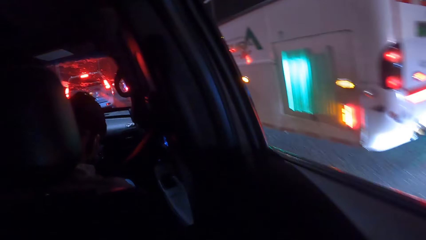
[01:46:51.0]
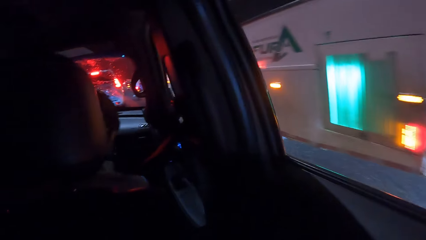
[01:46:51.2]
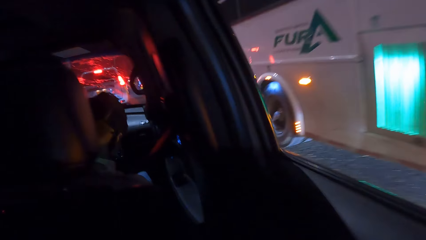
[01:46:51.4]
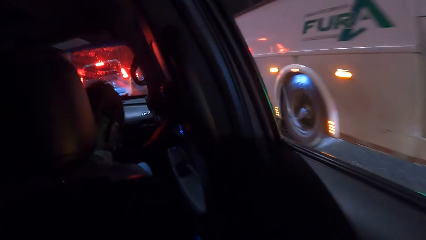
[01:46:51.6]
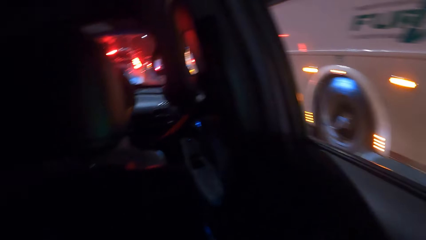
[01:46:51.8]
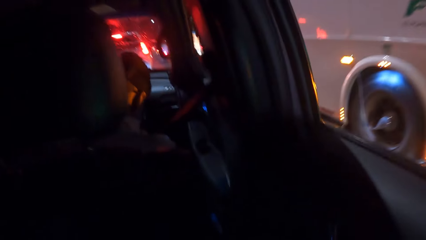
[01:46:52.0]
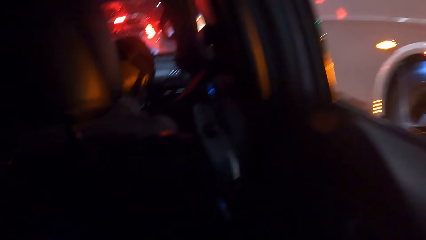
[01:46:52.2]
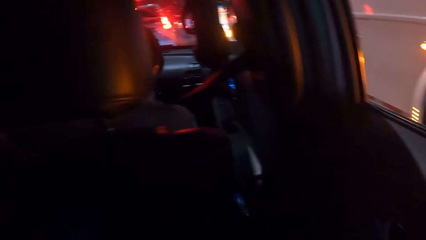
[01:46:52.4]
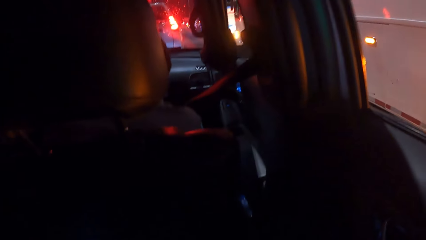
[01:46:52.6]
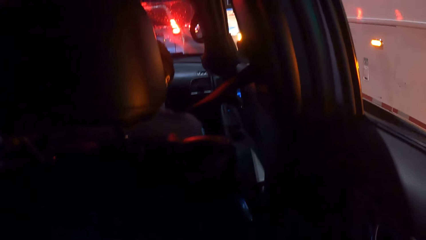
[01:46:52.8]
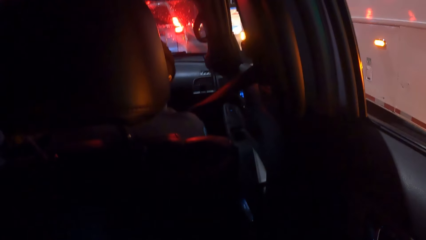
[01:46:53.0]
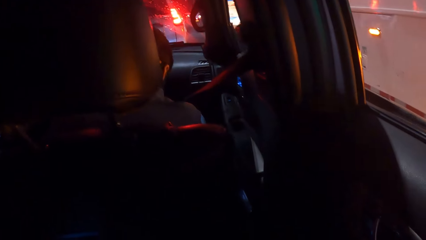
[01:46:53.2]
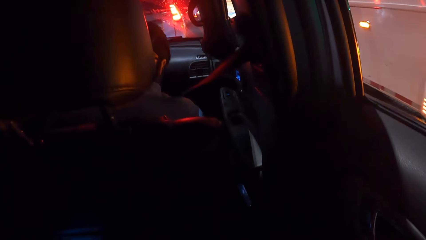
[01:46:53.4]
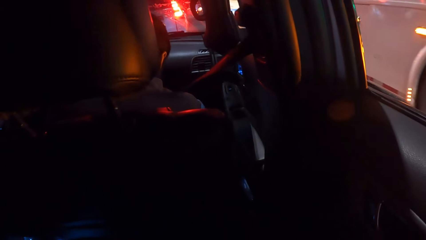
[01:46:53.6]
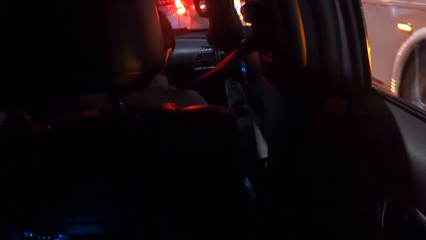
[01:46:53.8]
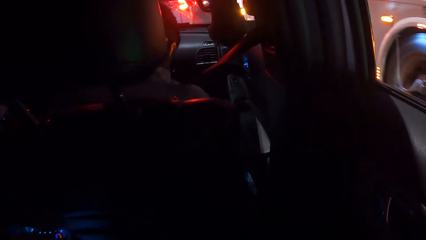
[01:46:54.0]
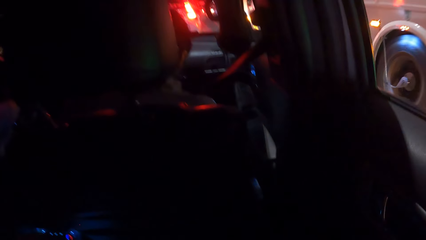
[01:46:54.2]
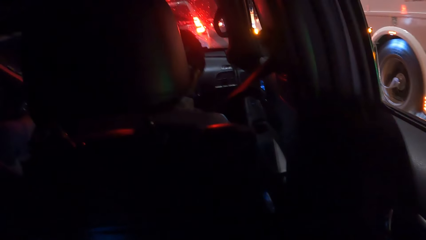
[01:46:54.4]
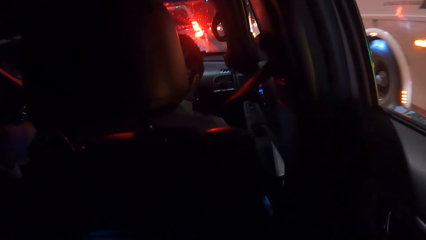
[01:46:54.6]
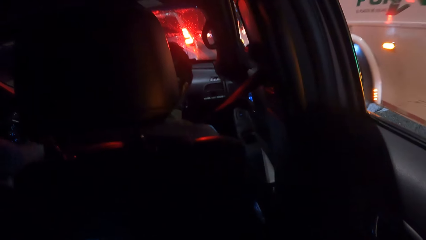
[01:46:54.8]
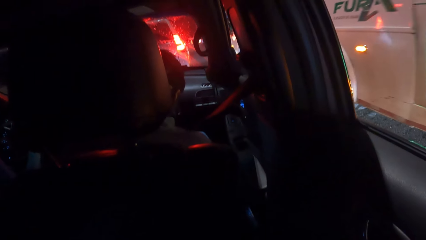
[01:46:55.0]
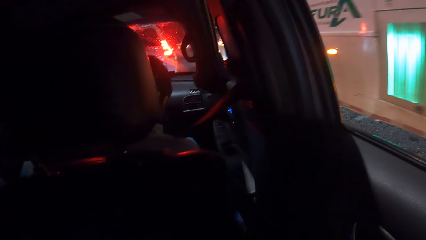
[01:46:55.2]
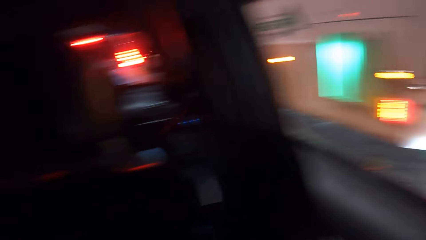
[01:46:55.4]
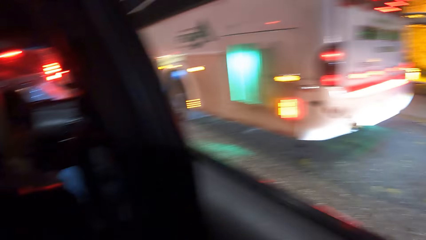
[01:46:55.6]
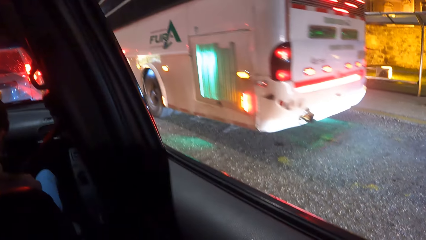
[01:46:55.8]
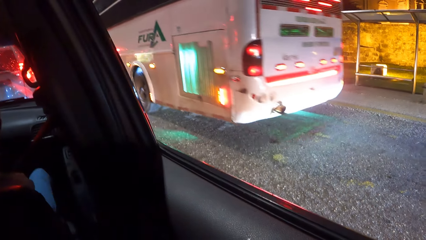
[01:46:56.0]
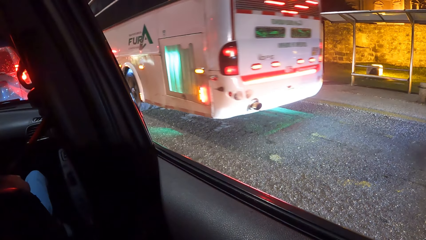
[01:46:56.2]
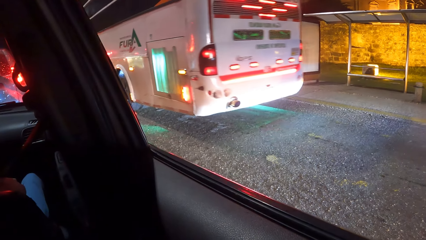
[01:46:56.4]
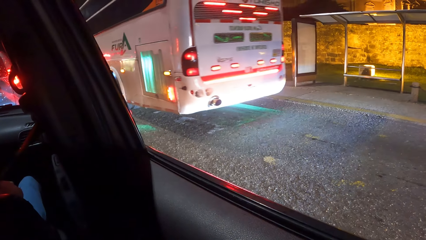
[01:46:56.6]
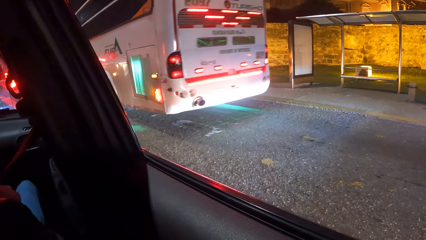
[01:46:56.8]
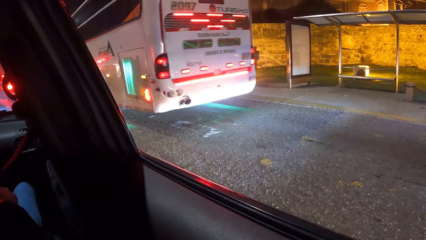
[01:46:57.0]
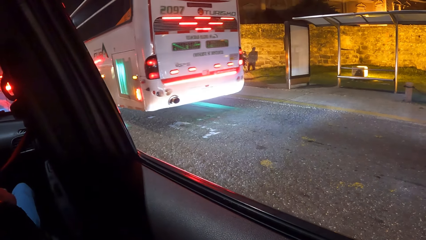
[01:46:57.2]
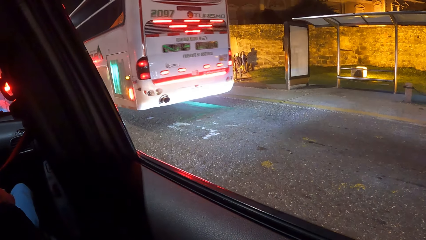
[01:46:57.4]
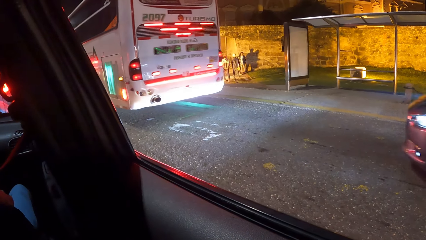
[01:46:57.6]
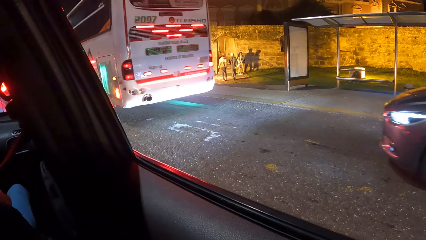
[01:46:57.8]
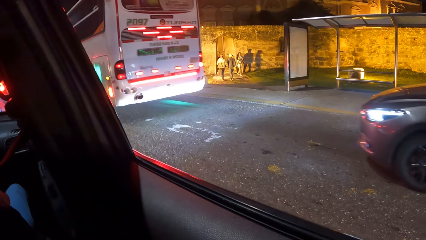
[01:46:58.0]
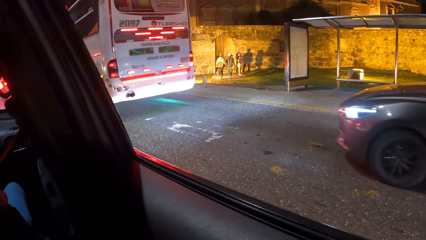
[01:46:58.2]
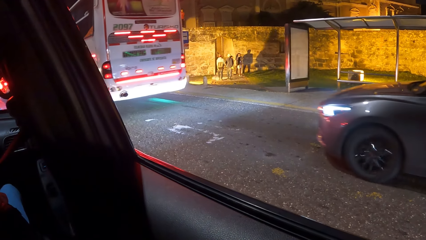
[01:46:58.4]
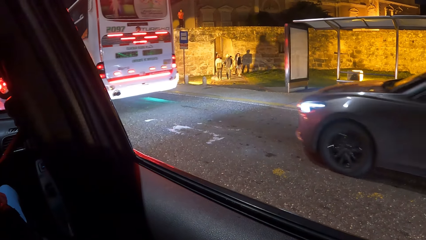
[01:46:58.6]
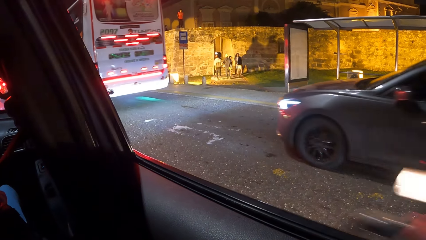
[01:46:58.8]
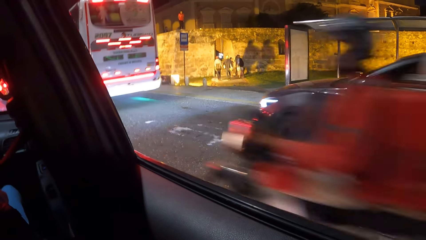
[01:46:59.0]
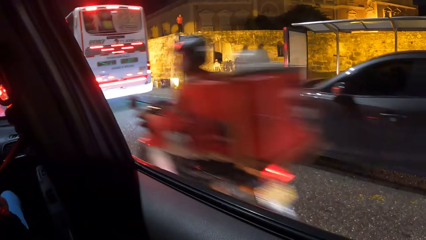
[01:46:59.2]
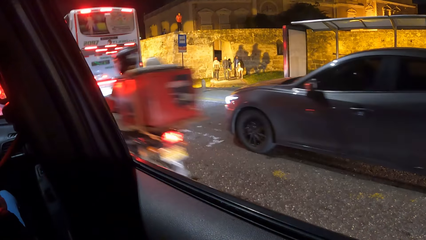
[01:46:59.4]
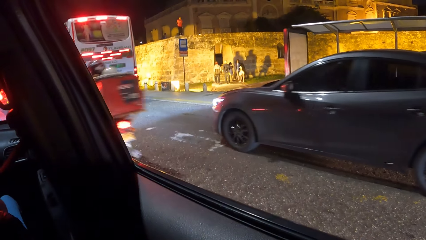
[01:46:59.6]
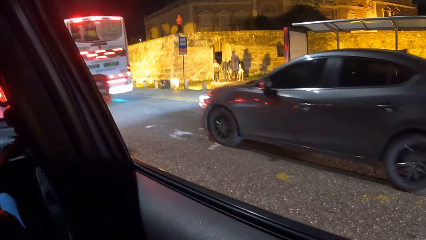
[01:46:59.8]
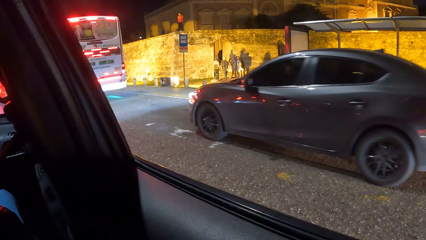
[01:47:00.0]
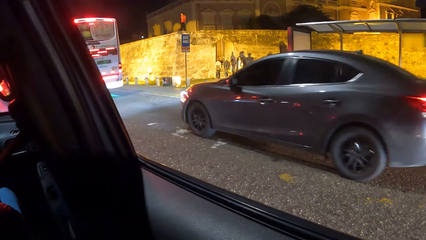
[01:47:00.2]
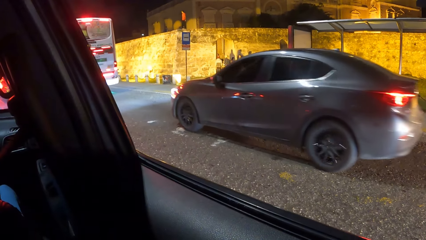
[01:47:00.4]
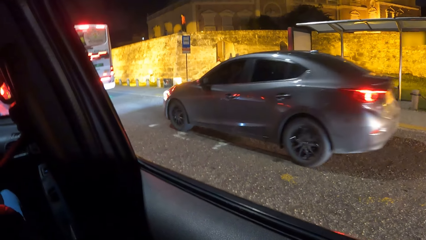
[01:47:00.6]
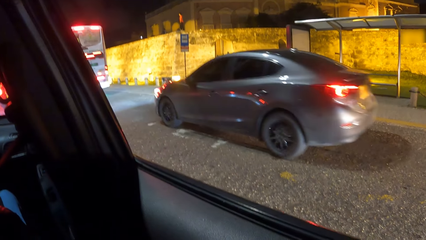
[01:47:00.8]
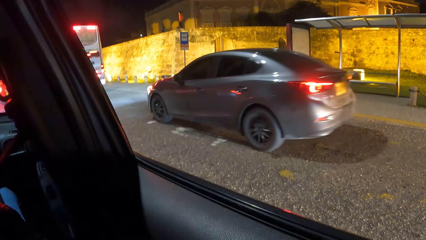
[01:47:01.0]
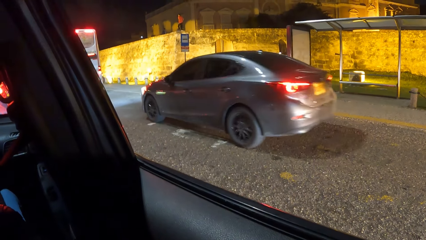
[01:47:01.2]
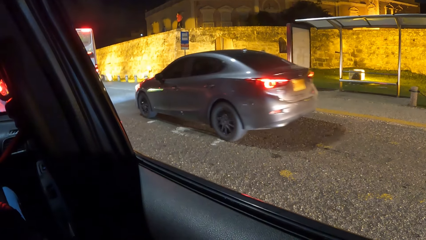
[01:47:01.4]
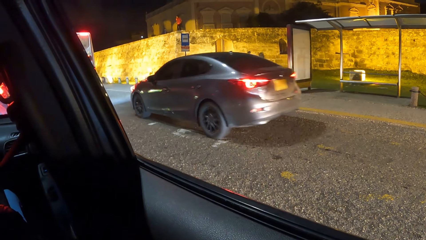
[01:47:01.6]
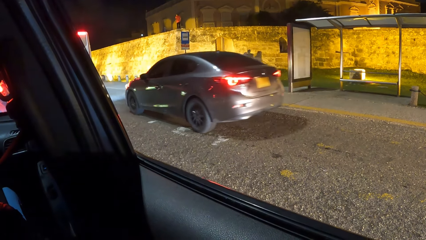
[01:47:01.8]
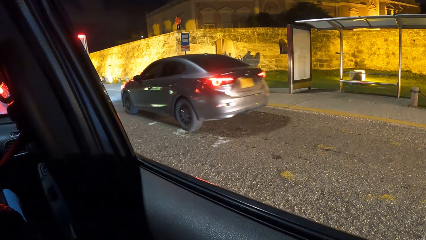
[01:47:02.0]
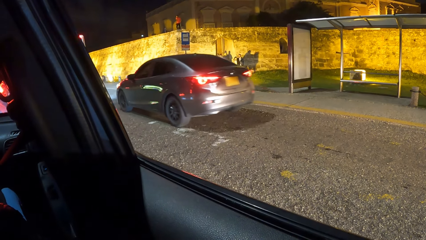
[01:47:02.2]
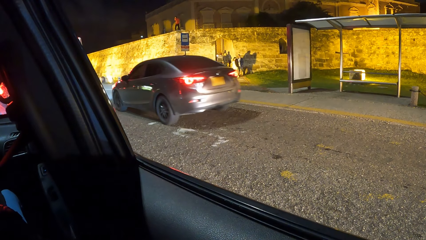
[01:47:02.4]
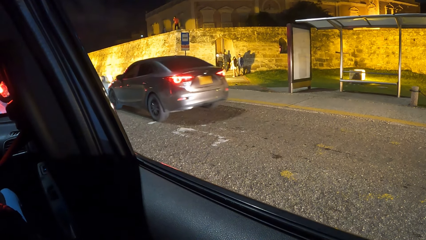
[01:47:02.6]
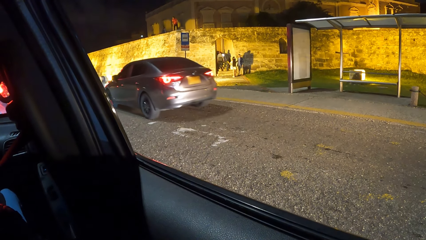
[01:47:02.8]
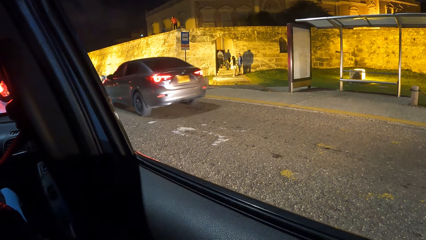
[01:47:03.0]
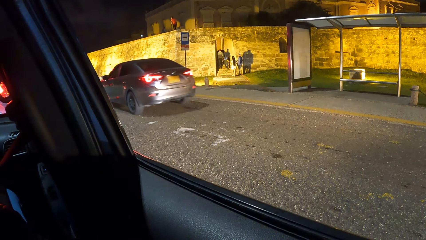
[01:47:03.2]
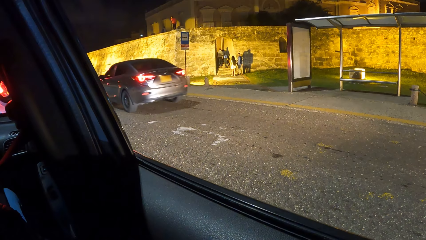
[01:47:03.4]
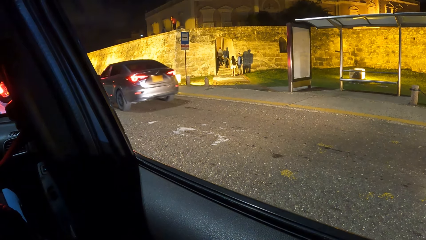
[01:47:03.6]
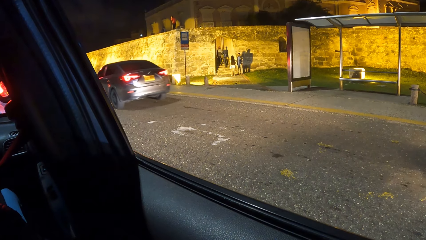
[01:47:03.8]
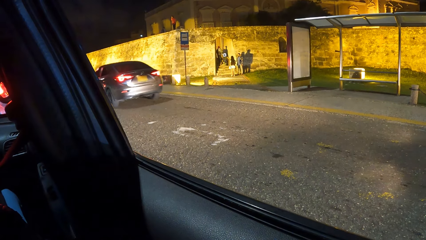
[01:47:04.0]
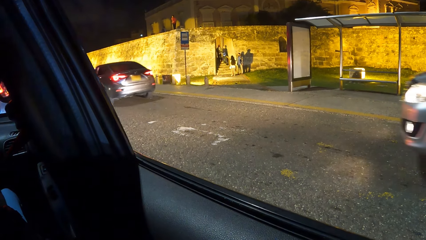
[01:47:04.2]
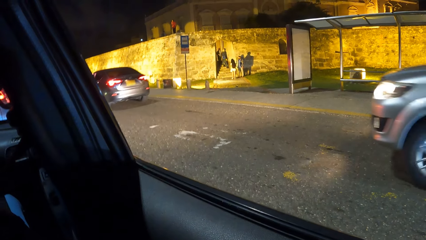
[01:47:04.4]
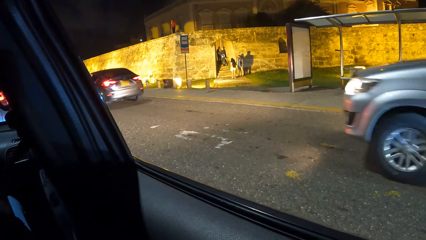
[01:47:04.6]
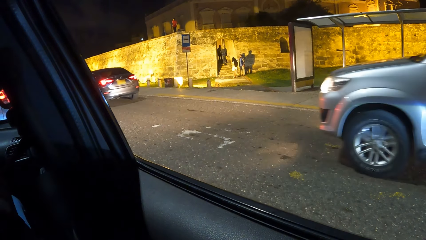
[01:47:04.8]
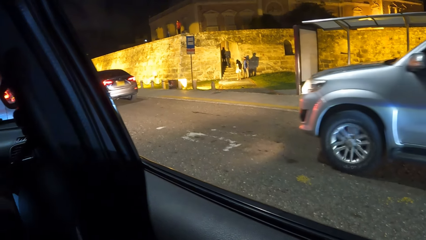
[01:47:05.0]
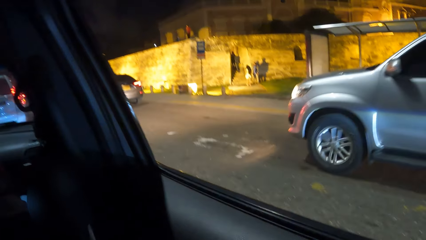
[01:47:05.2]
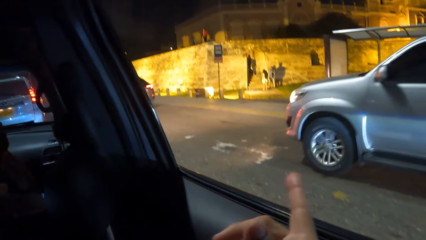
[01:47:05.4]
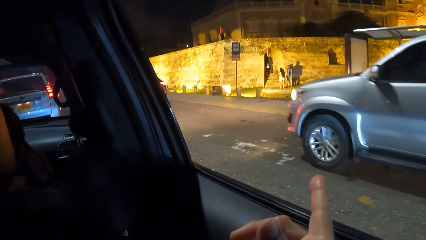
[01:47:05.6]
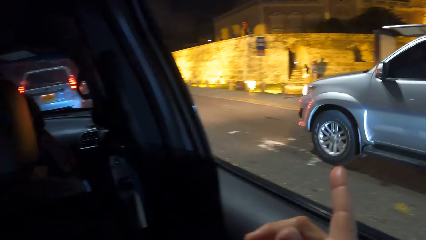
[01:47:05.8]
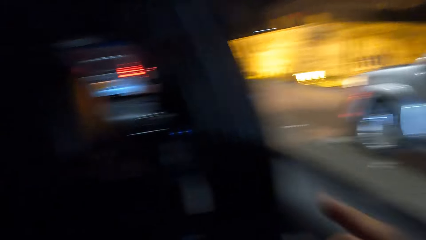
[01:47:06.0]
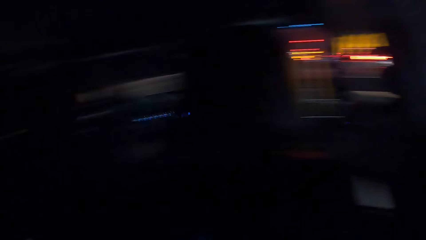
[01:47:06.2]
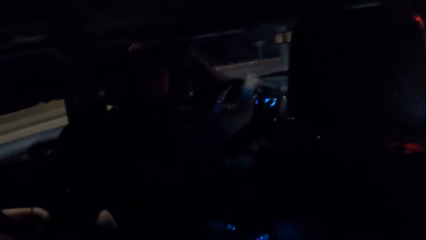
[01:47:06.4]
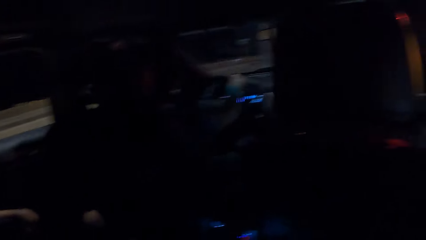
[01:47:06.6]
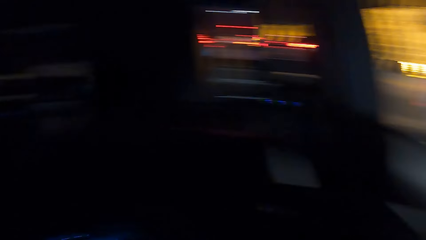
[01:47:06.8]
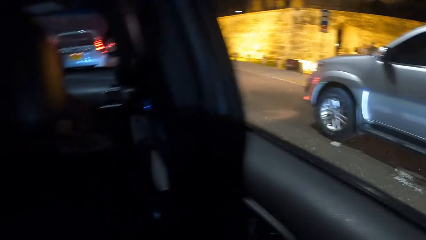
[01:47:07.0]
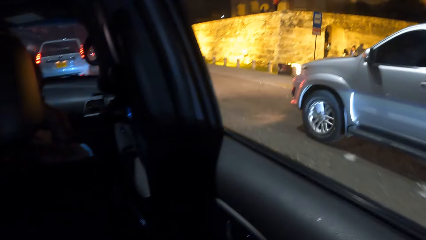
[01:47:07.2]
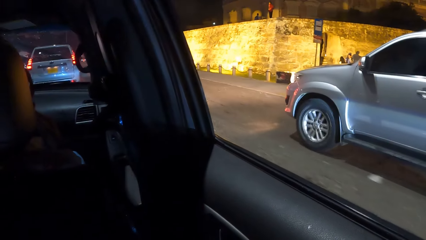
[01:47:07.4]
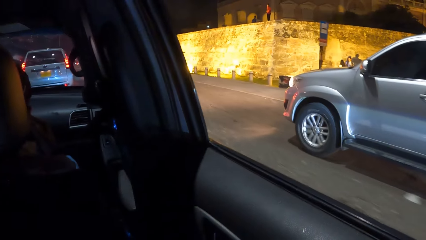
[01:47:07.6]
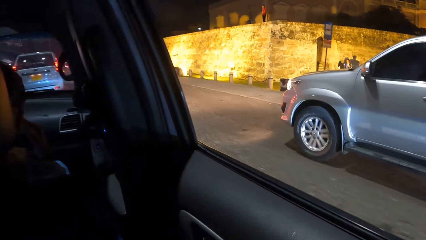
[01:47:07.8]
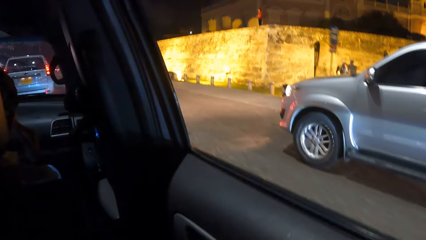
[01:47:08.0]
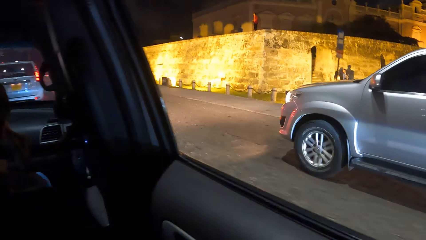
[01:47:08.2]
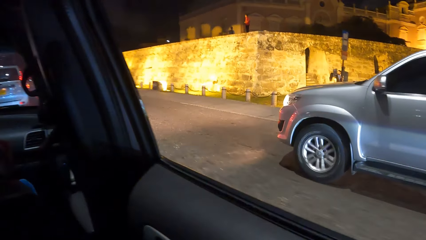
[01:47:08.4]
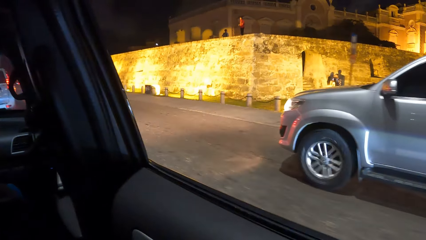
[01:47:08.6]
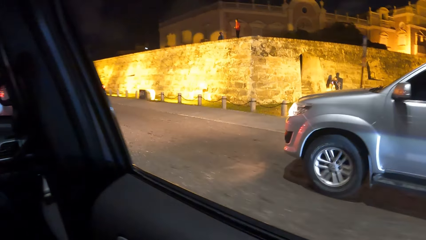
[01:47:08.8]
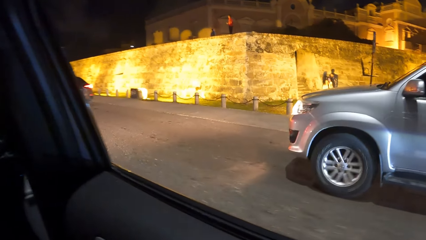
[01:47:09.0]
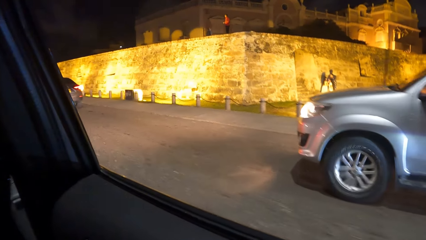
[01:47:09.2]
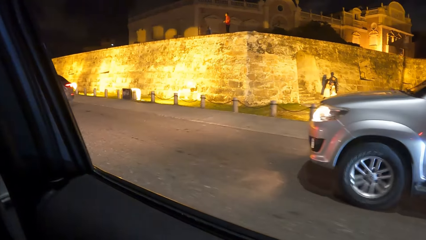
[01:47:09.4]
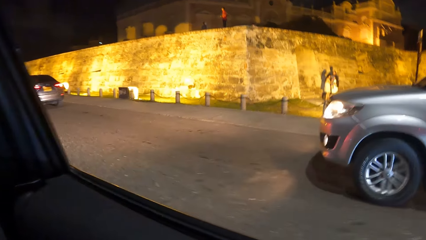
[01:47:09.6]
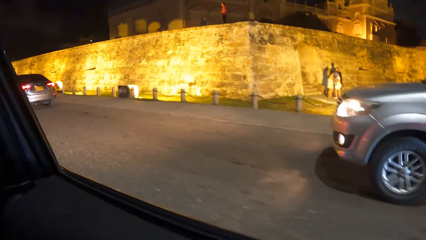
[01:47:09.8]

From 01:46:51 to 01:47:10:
A person drives the car. The camera wearer looks through the car window. They point through the window. The person drives the car.
